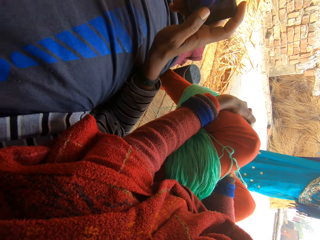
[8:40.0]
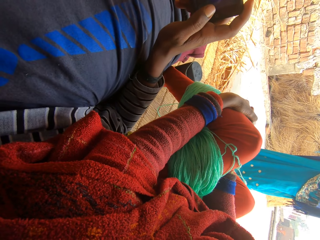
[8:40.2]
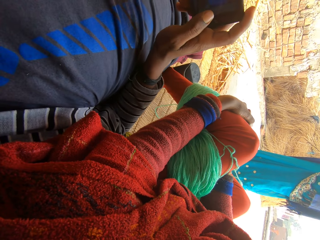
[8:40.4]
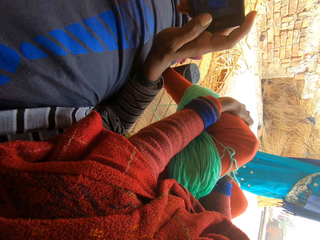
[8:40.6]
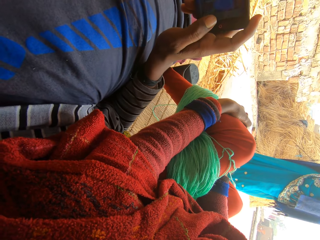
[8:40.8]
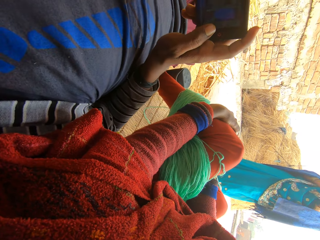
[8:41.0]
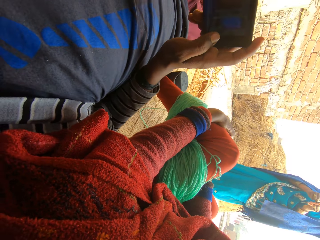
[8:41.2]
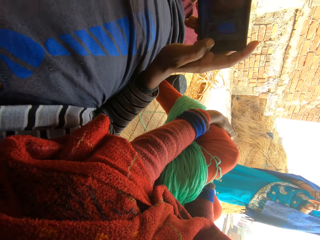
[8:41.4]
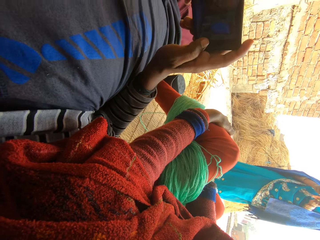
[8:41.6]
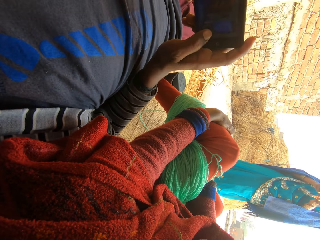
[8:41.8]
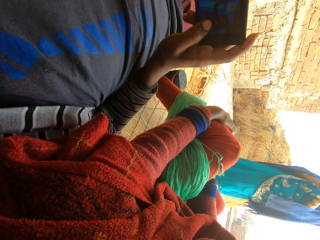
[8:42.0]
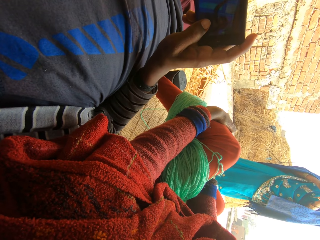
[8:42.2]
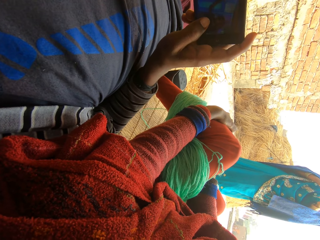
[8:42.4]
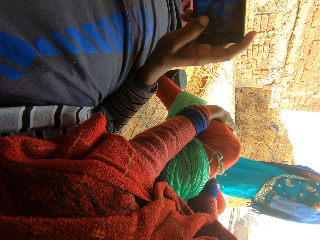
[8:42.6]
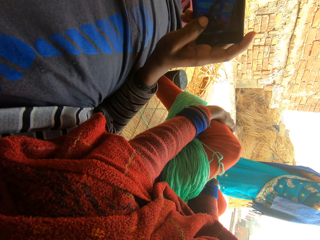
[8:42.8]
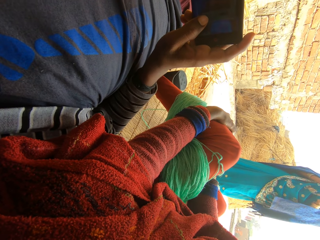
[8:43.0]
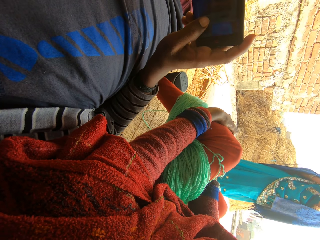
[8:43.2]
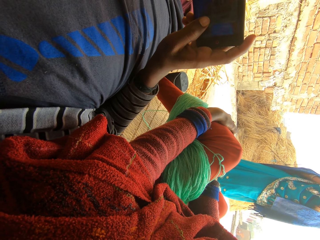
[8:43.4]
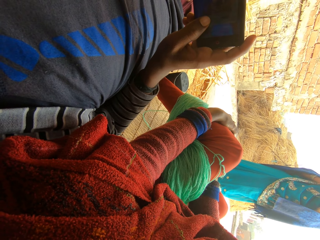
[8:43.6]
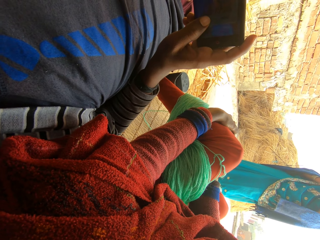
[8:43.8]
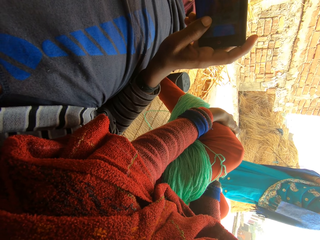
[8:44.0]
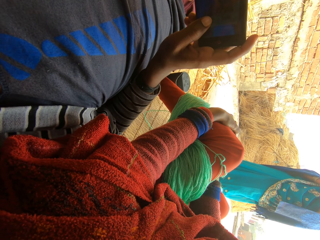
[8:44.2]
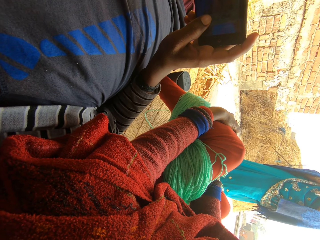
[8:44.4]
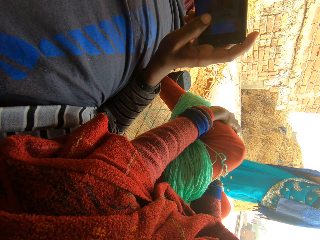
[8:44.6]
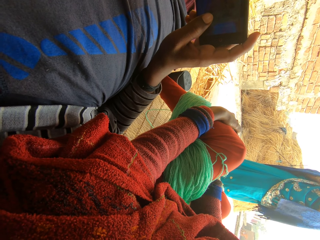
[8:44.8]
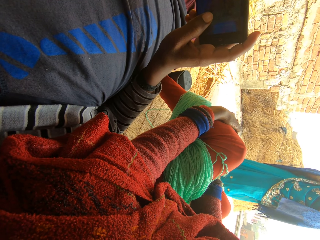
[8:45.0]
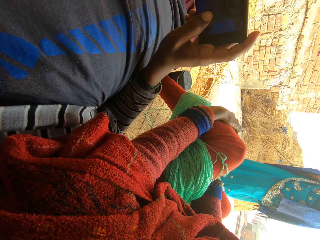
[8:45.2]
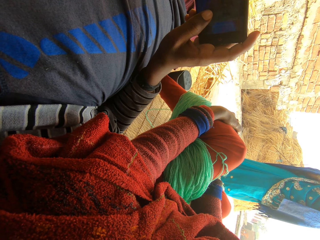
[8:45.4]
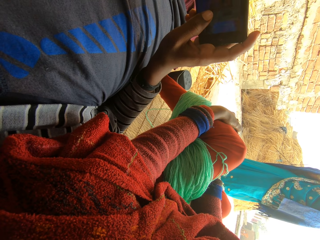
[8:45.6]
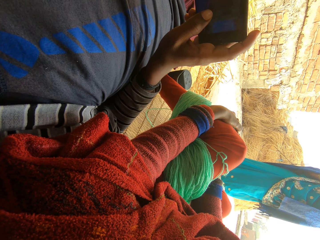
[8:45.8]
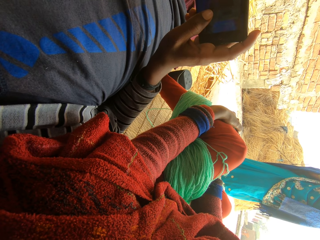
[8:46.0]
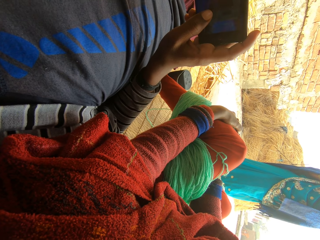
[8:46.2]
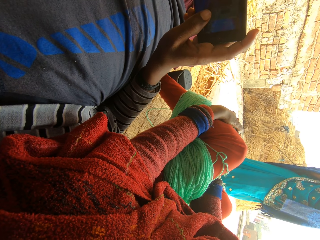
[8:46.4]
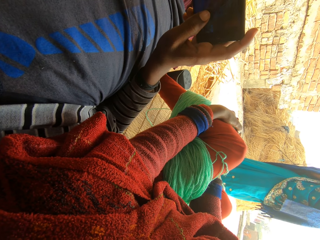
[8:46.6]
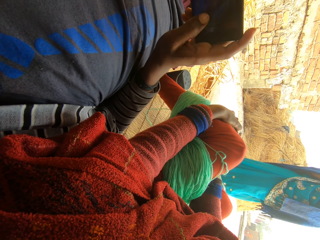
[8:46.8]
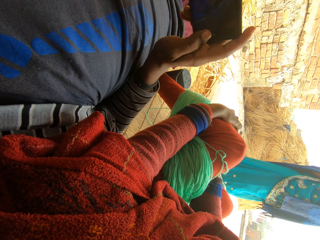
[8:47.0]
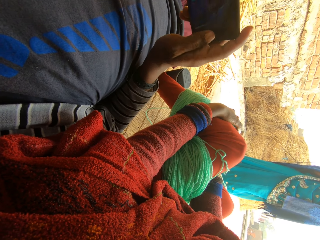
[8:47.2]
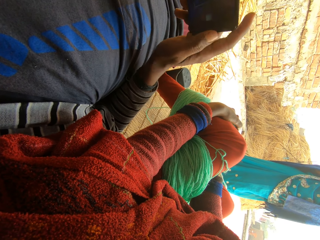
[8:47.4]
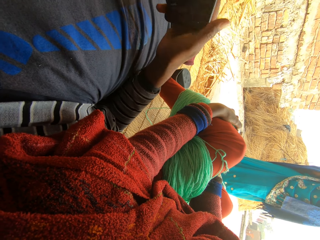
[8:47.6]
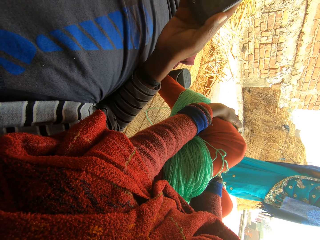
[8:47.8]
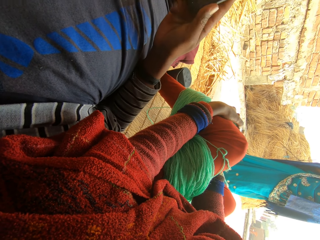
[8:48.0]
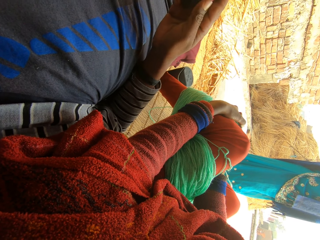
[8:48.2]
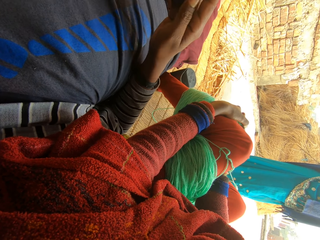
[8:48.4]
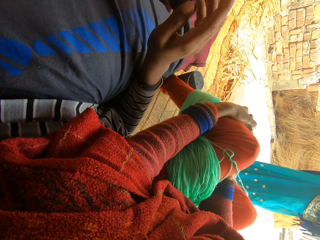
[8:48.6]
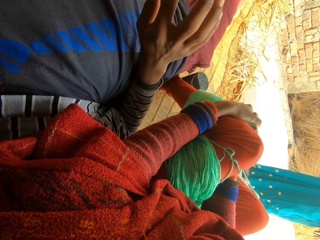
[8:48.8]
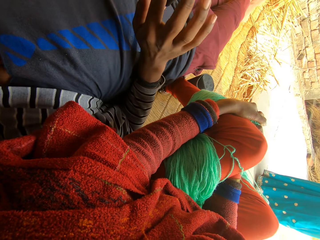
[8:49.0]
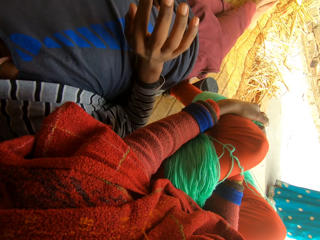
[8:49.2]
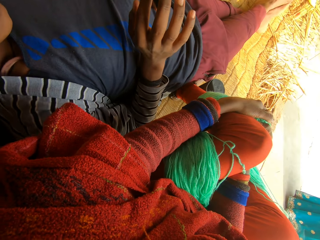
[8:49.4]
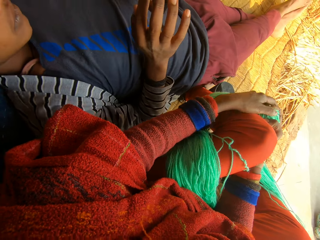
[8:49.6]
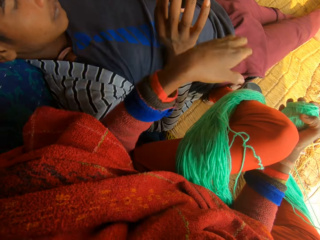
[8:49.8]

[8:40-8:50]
A man operates the phone.

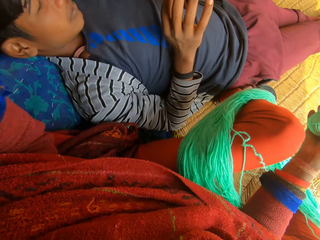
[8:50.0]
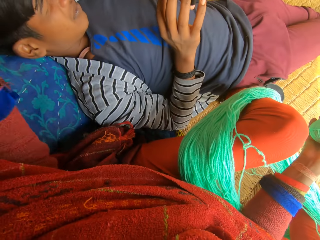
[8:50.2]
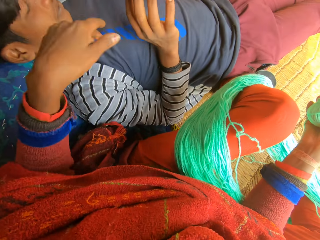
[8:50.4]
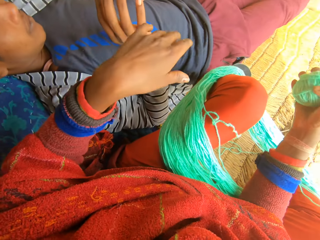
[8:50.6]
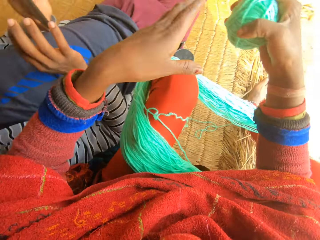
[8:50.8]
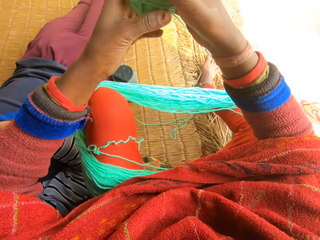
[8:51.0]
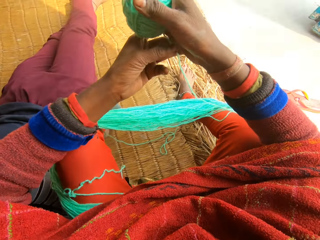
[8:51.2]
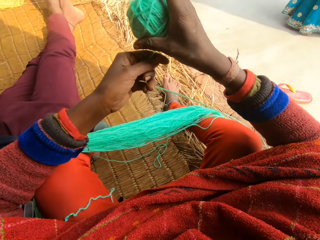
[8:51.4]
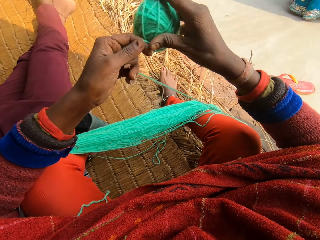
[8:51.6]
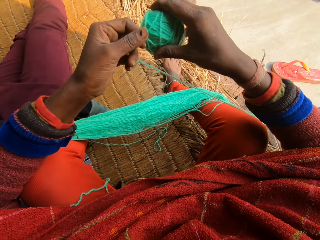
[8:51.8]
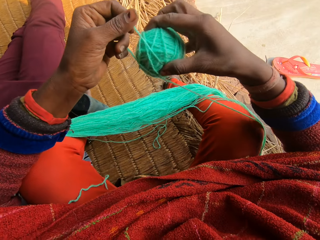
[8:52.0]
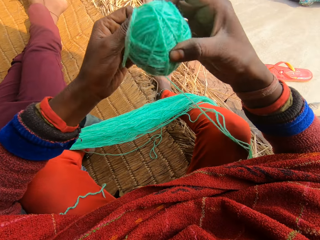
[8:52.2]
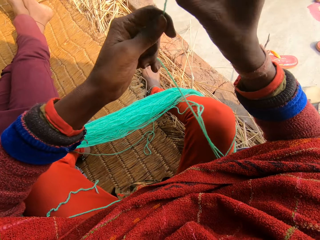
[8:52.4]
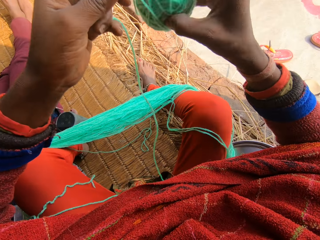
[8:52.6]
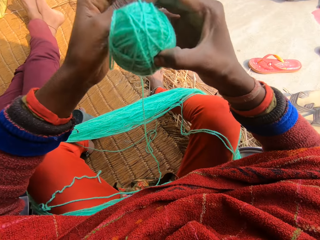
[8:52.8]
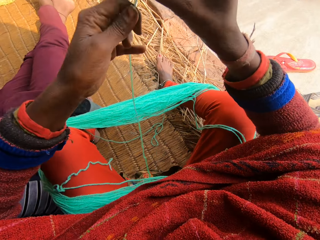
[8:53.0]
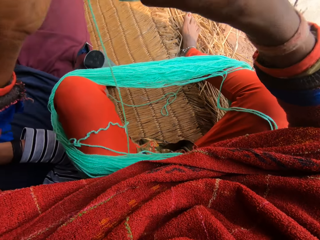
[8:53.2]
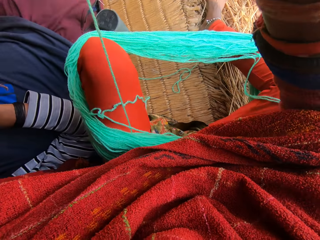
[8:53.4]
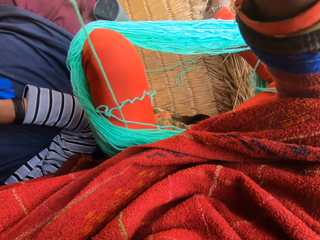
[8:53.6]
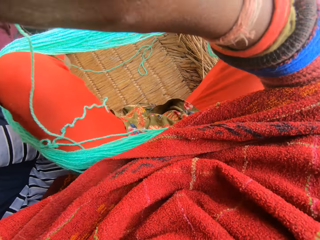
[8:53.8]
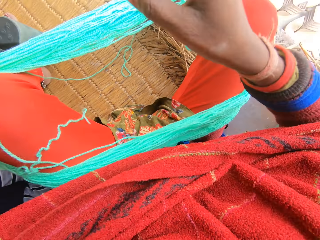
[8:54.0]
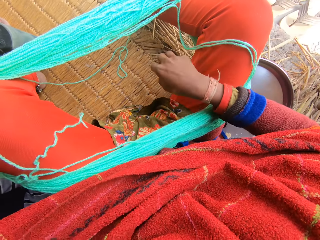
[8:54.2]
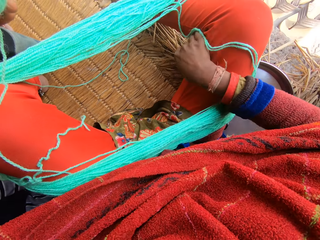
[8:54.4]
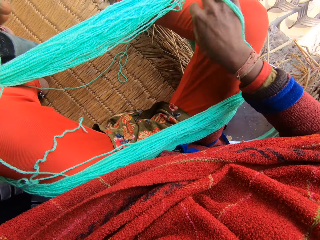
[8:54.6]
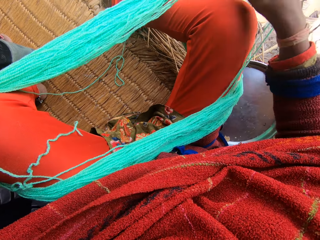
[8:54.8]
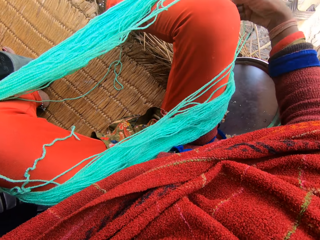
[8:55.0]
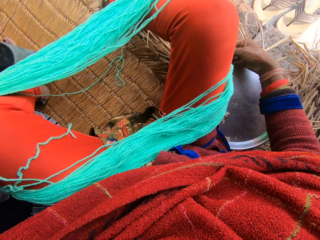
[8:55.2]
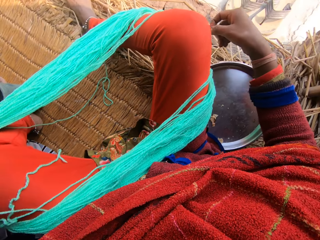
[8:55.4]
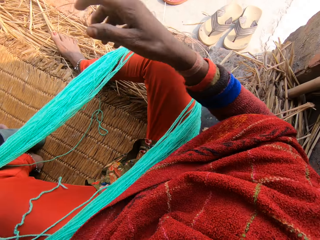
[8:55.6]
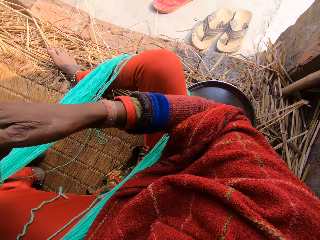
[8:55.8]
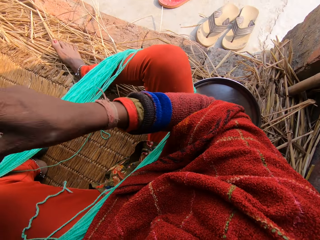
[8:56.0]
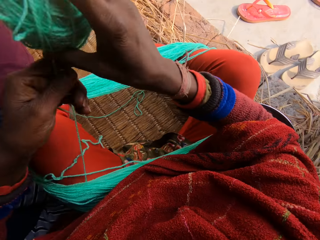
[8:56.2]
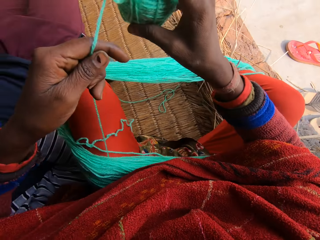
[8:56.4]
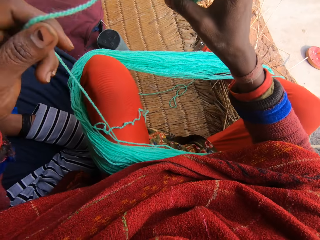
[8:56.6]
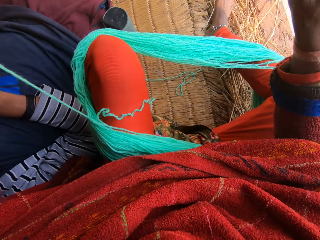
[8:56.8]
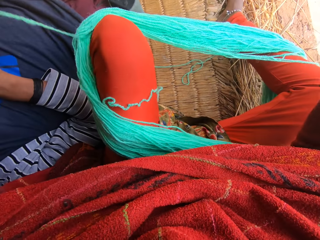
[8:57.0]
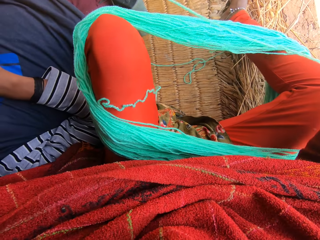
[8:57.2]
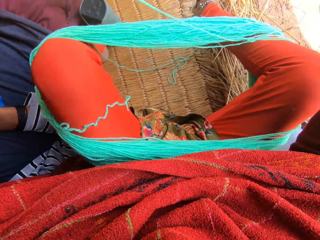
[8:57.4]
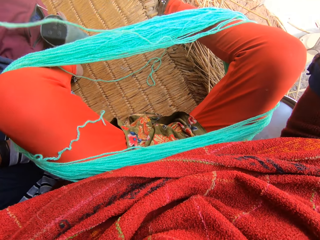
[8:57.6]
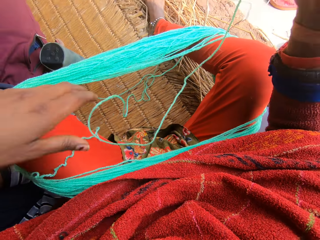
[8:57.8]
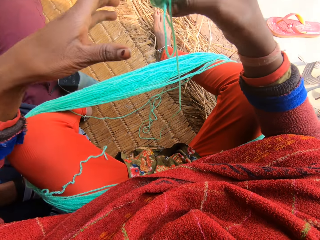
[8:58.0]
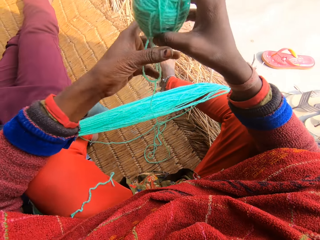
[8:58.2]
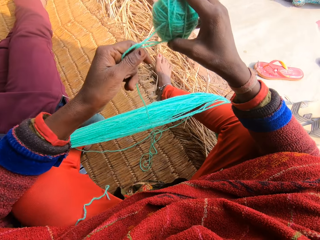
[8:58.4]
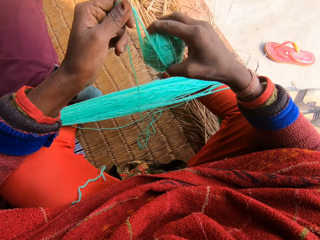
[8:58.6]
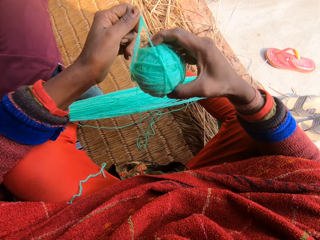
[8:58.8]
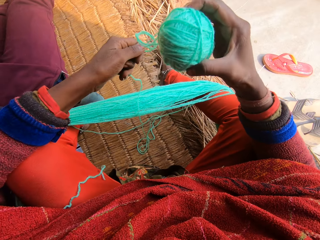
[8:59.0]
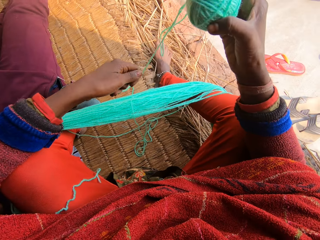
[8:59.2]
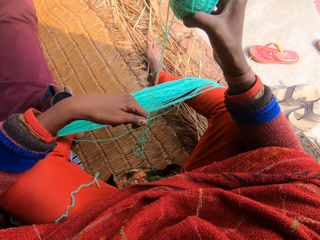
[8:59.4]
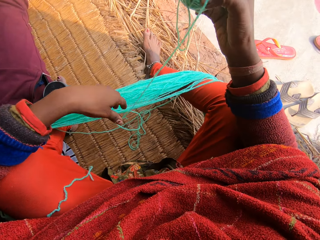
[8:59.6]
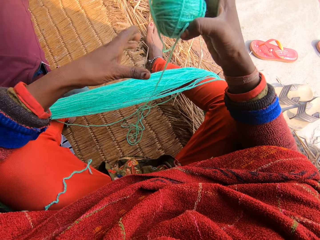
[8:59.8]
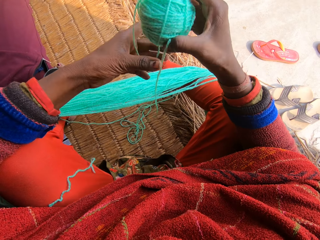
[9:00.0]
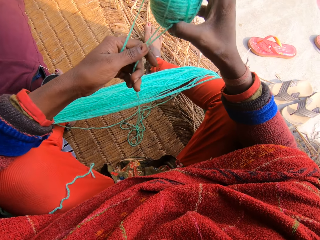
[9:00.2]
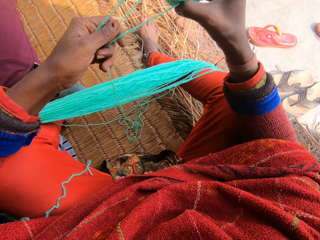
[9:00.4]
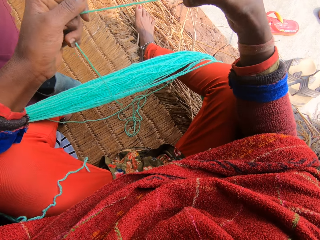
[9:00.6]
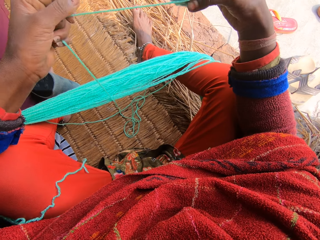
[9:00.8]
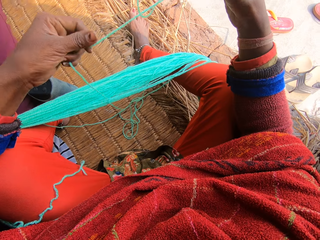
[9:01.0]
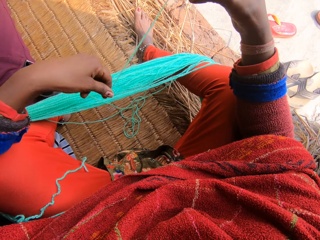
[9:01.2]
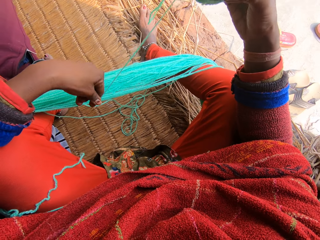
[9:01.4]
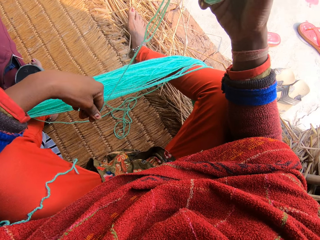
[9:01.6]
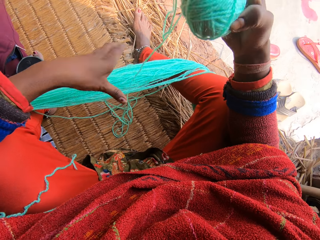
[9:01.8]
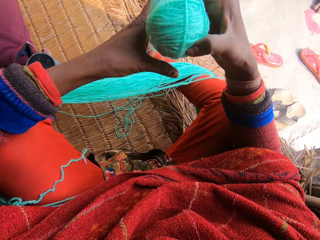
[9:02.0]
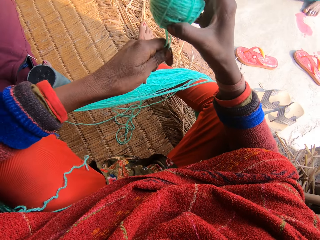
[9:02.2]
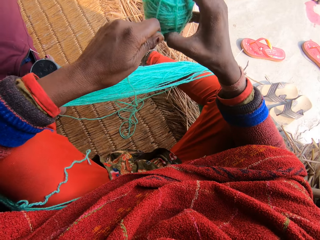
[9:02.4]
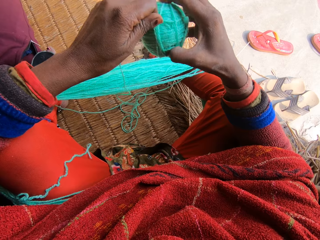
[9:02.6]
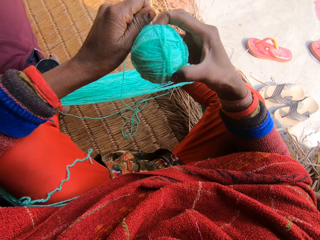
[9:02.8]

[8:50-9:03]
The camera wearer reels the wool or threads. They hit a man. They adjust the wool and pull the thread. The man plays music. The camera wearer reels the wool and pulls the threads.
